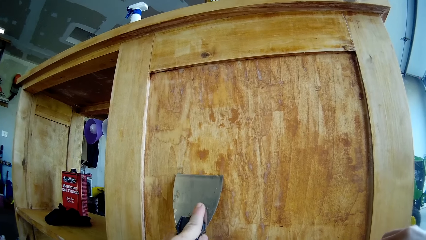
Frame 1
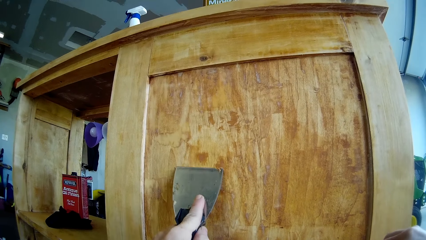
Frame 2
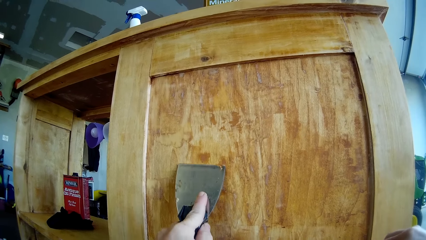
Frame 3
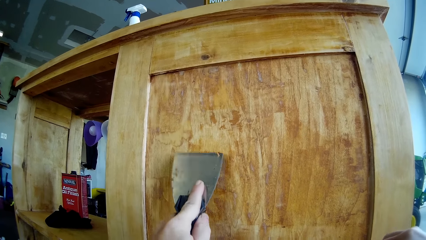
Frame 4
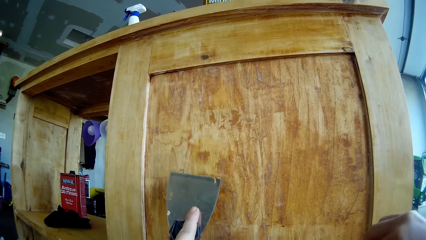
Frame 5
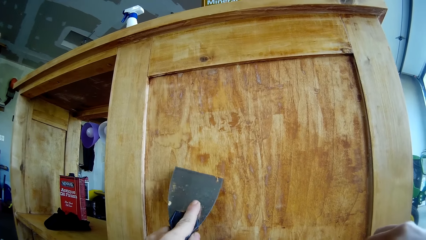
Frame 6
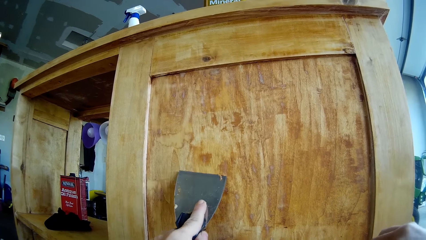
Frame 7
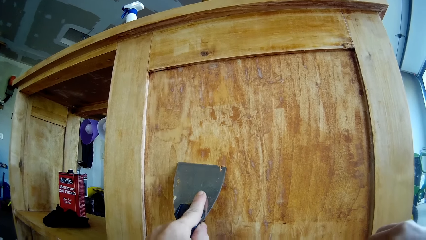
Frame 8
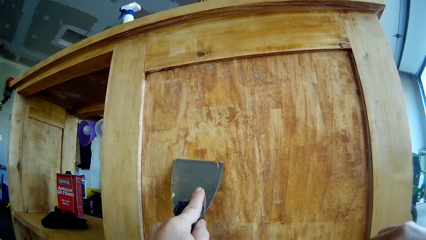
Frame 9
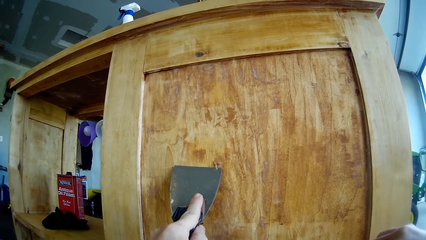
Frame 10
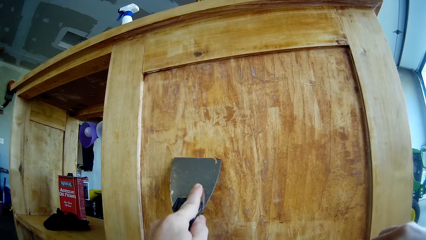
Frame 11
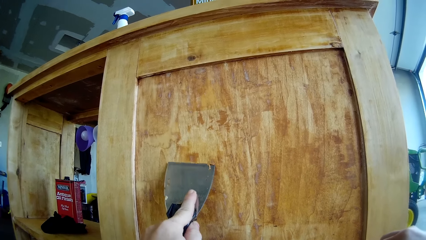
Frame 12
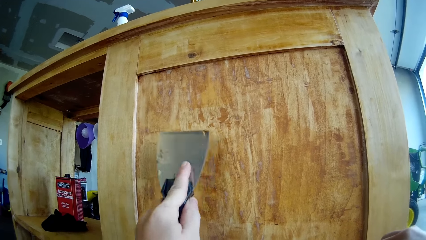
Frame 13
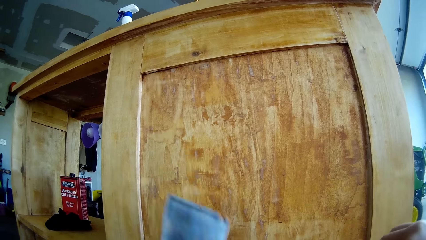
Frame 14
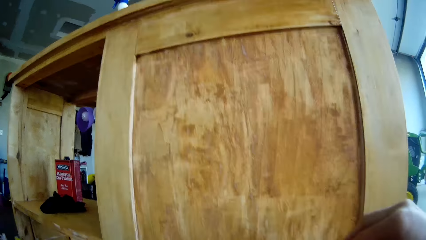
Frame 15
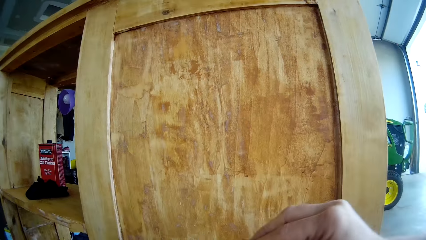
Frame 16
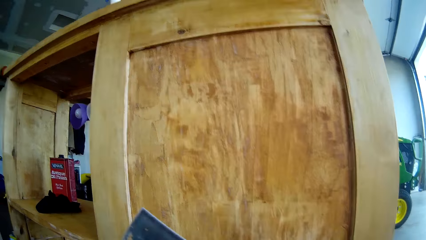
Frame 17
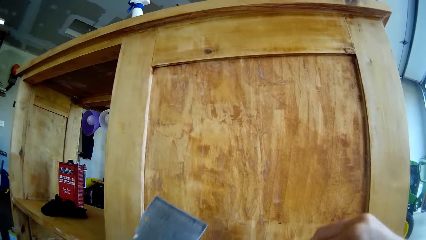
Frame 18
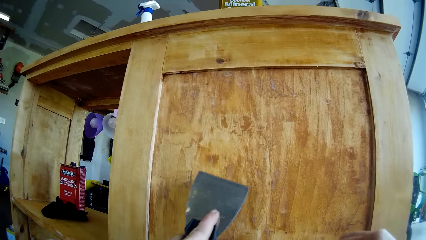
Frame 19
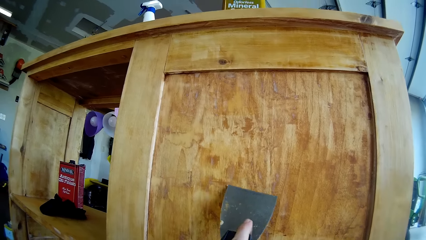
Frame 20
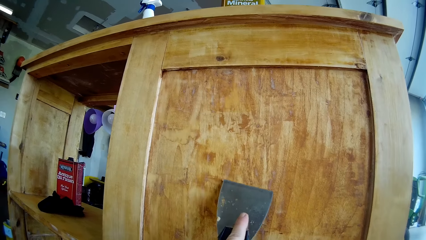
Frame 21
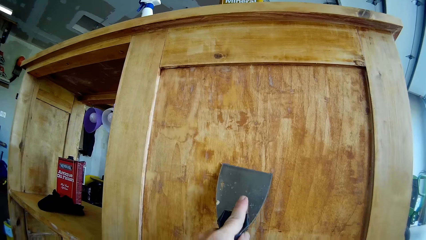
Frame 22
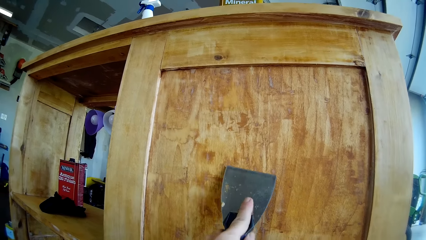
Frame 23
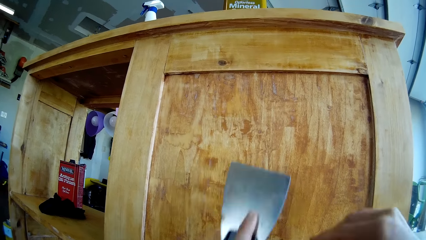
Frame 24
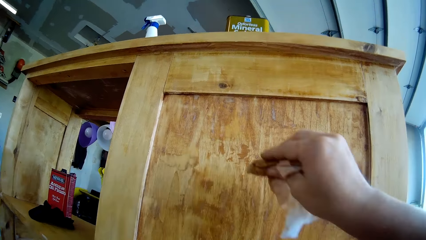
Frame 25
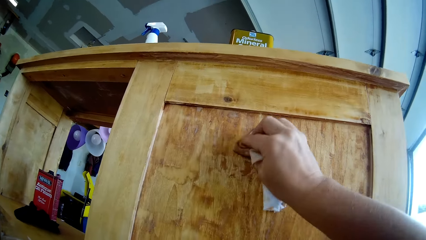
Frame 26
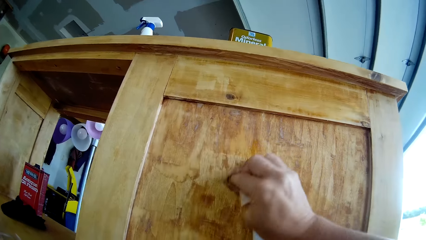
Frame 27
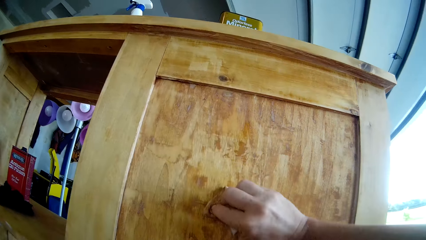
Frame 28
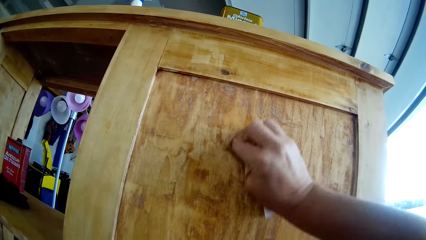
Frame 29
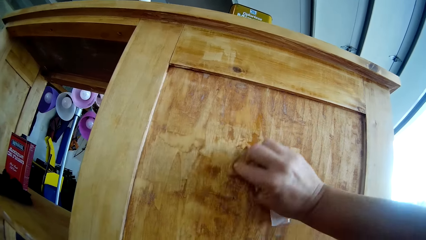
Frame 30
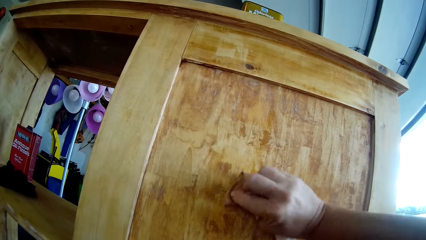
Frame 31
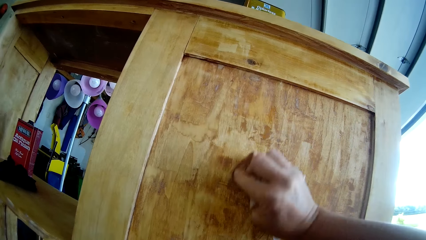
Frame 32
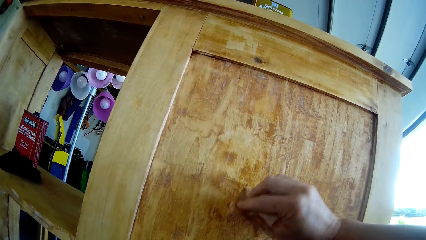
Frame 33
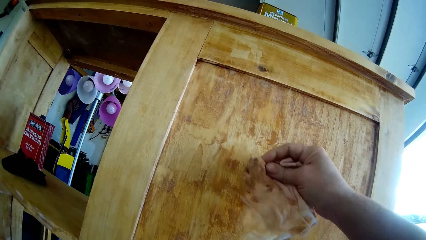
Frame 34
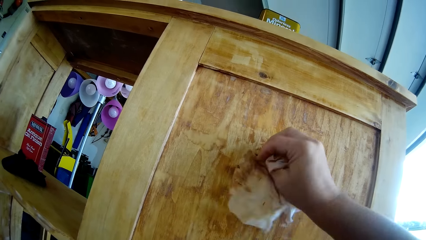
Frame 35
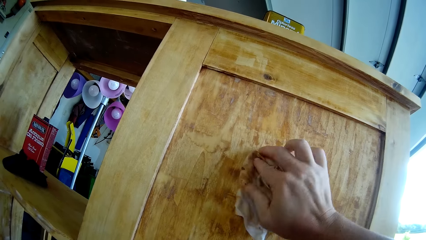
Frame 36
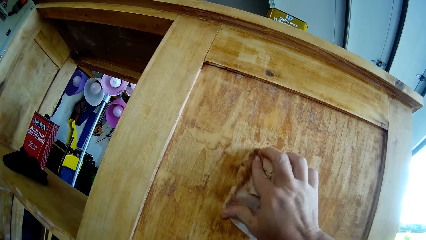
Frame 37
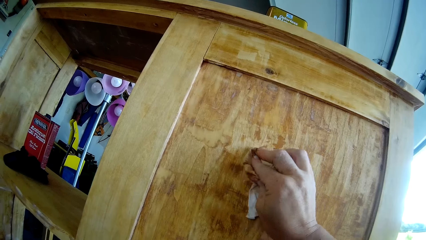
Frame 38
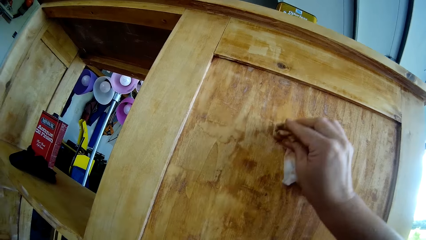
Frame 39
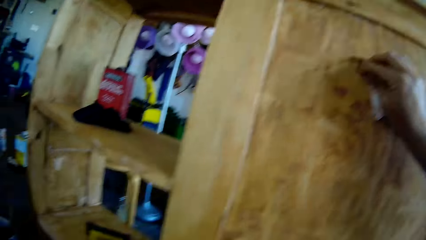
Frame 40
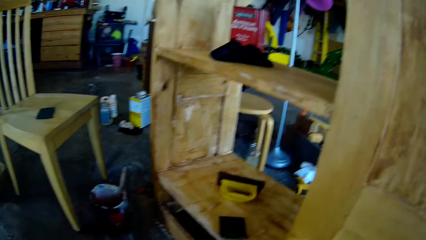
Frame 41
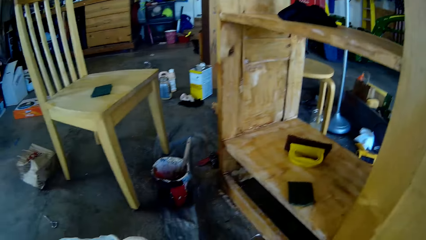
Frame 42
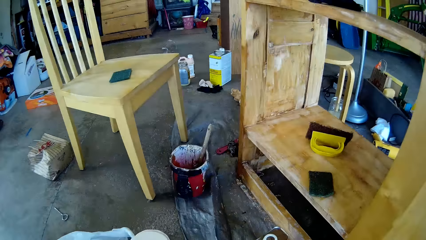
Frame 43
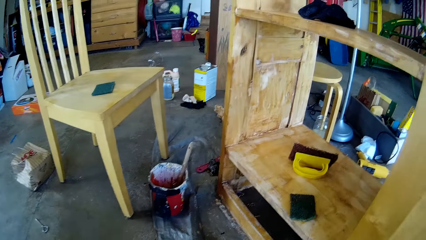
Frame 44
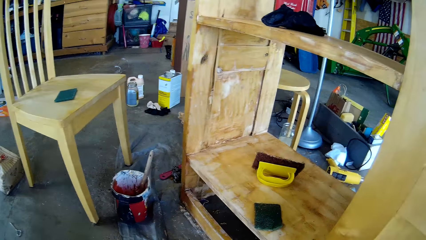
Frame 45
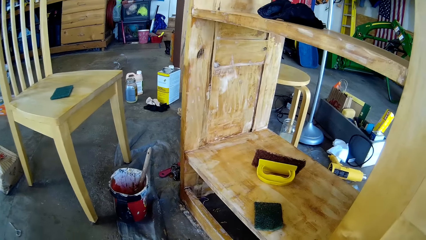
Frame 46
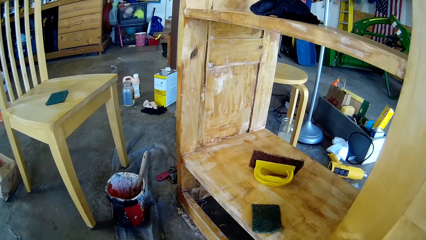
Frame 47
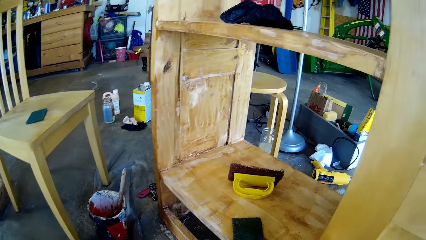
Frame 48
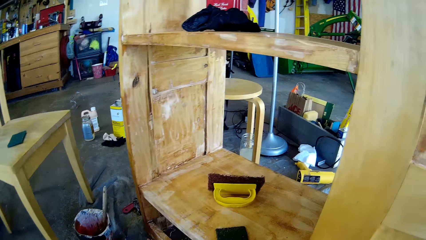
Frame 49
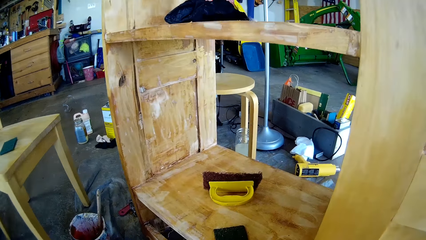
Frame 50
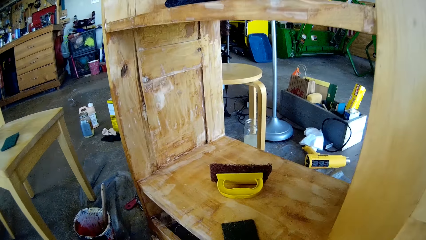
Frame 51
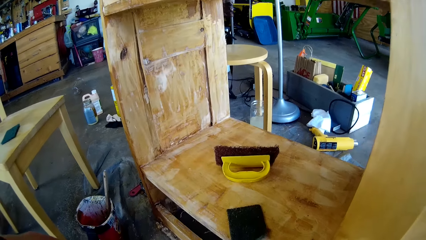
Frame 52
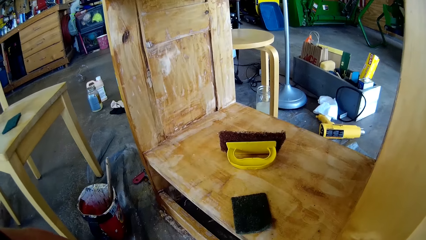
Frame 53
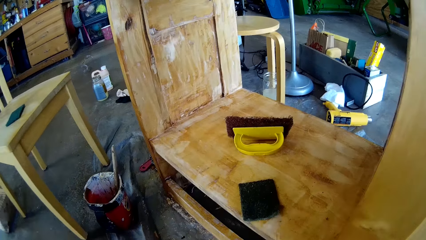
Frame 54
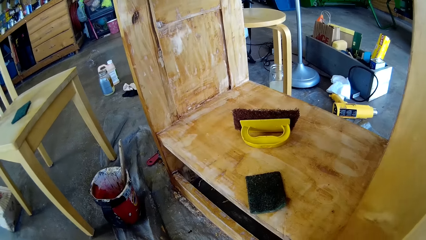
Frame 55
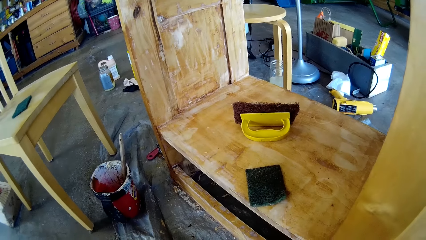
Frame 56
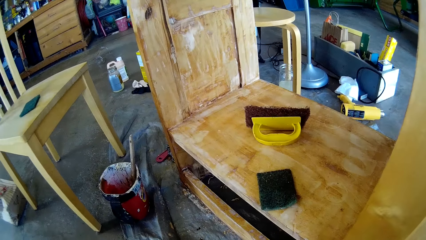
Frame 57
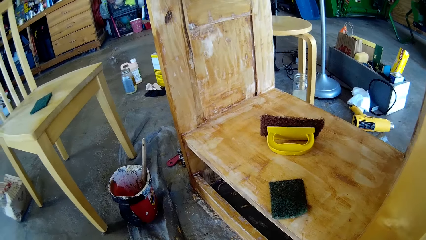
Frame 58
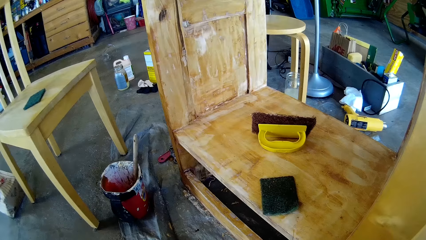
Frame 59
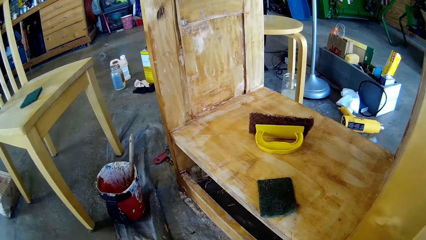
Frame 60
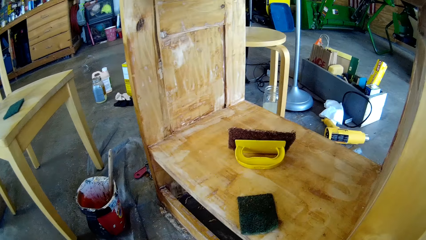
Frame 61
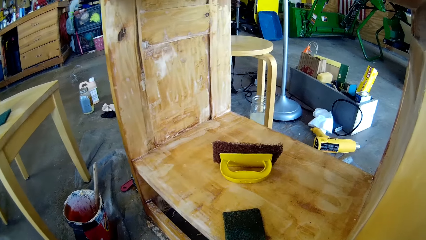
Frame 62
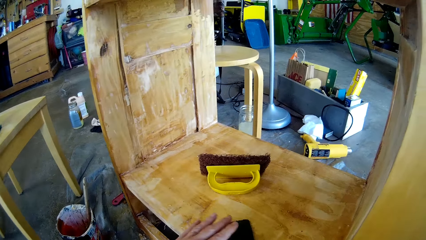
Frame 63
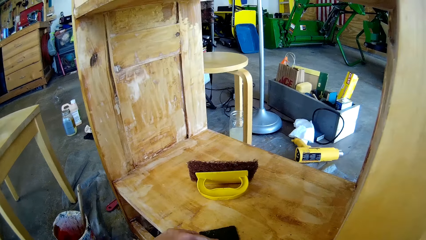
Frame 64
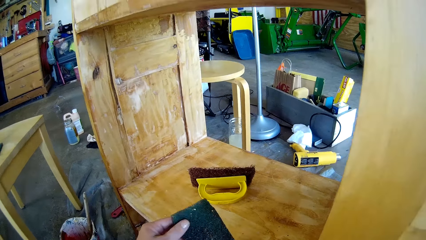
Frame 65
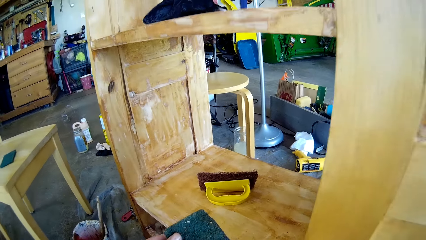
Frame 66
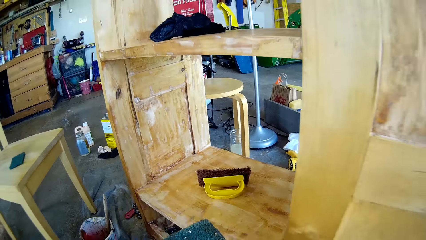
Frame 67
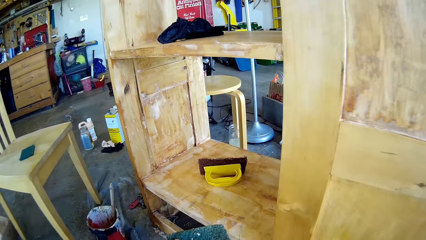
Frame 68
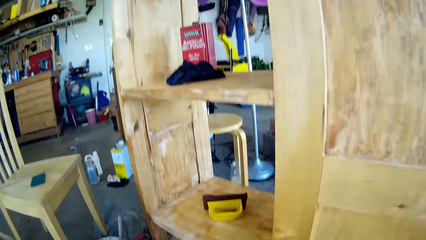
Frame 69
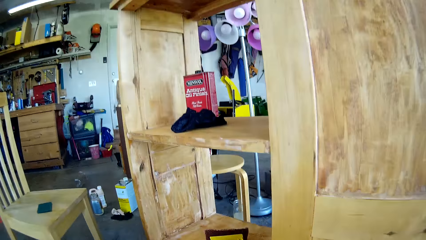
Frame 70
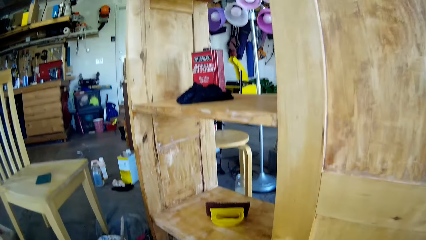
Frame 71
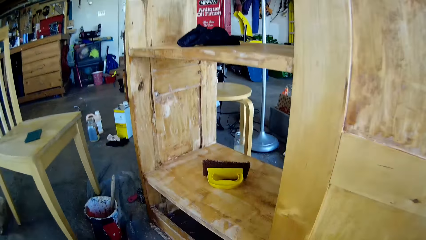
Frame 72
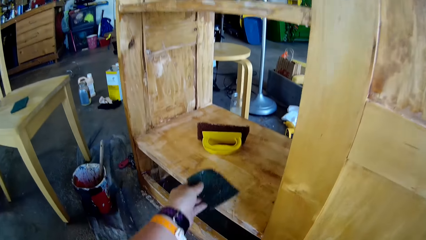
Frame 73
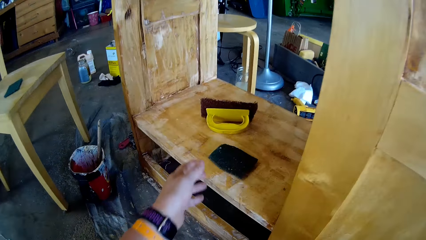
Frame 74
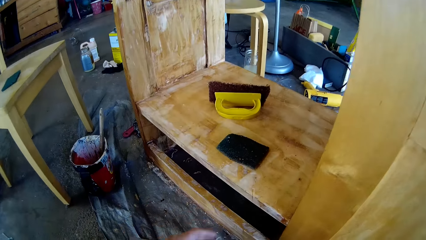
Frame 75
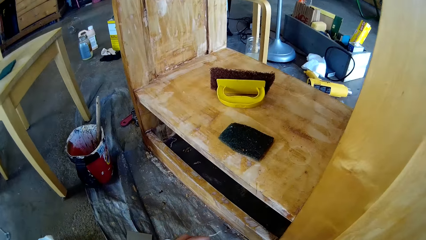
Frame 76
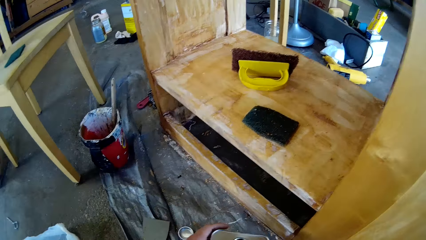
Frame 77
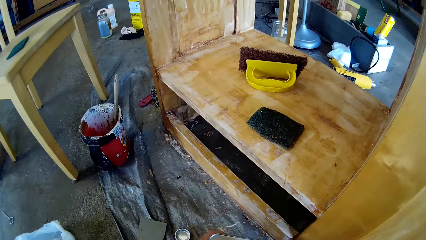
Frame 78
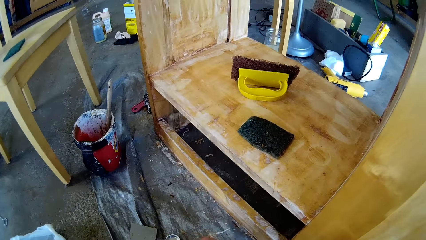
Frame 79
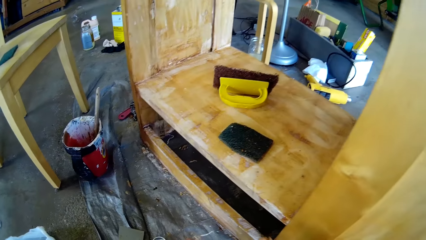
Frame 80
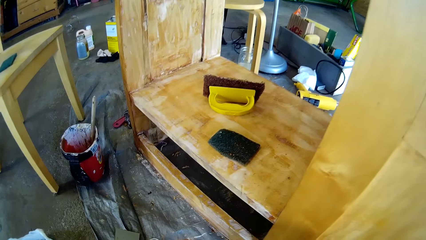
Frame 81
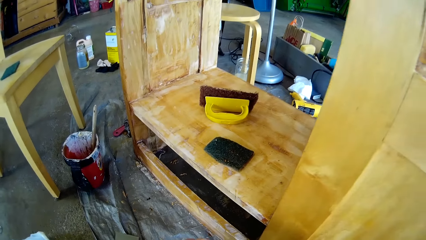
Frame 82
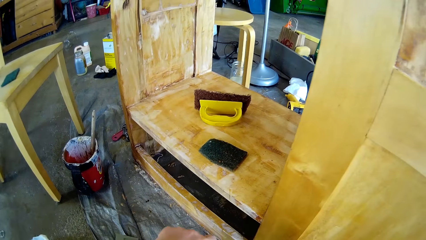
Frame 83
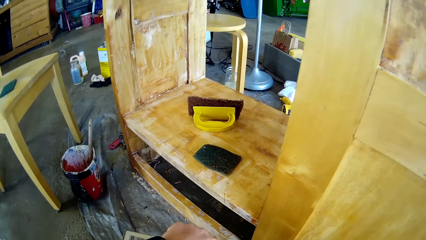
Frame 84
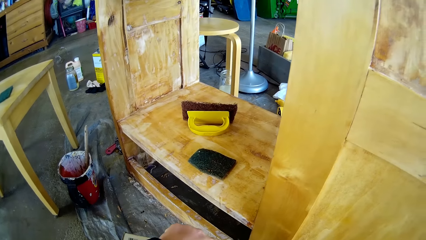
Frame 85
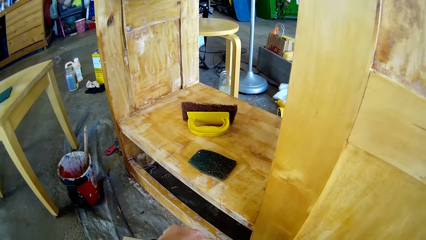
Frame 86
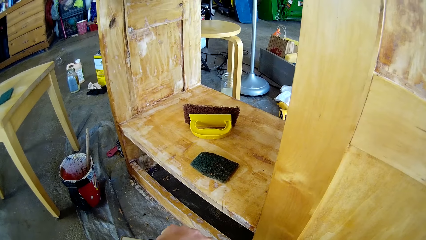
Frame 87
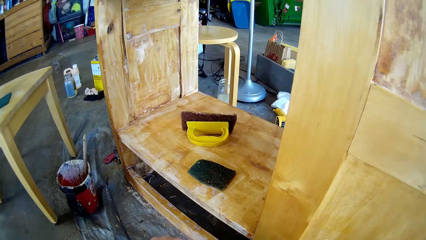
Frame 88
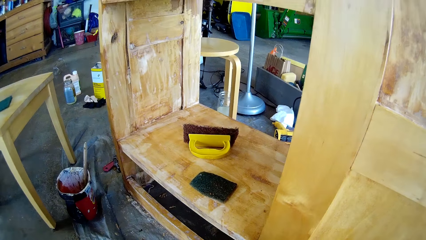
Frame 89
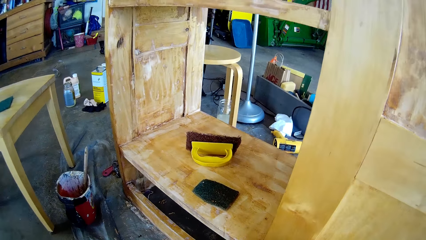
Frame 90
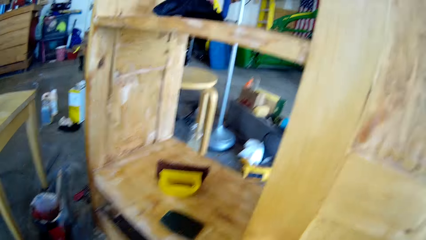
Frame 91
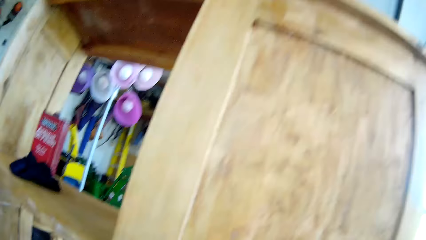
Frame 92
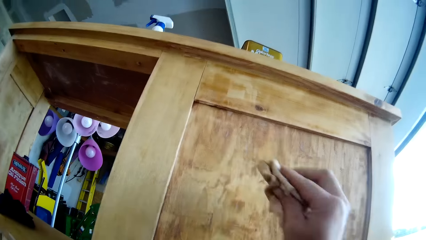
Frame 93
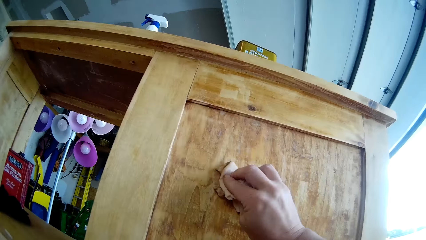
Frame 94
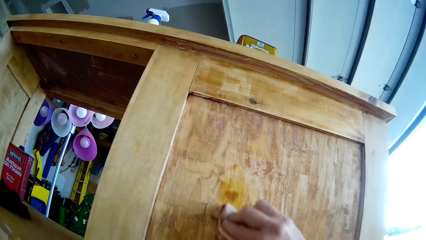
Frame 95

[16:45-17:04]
The camera wearer wipes the scraper. They scrape the wooden cupboard with the scraper. They wipe the wooden cupboard with the tissue paper. They paint the stand using sandpaper. They look around. They take the sponge on the cupboard. They put the sponge back on the cupboard. They take the tin of water. They pour water on the tissue paper.
